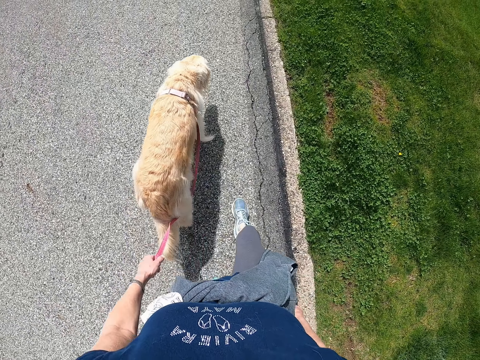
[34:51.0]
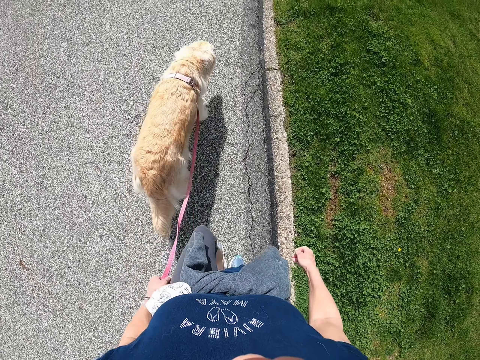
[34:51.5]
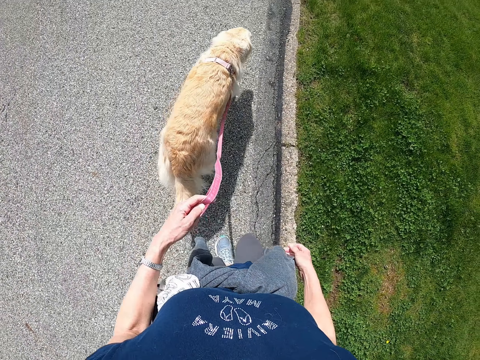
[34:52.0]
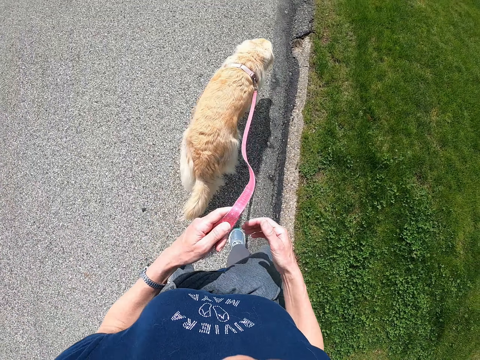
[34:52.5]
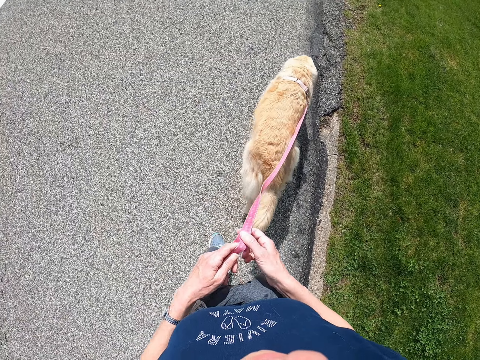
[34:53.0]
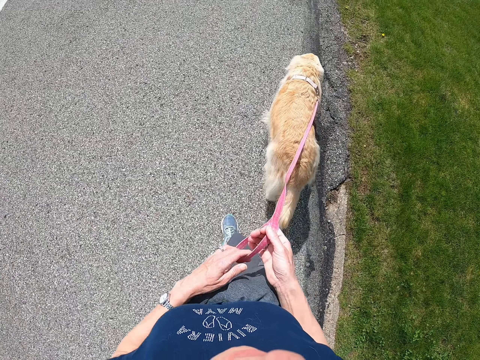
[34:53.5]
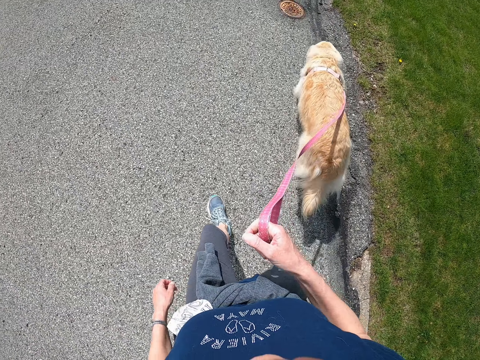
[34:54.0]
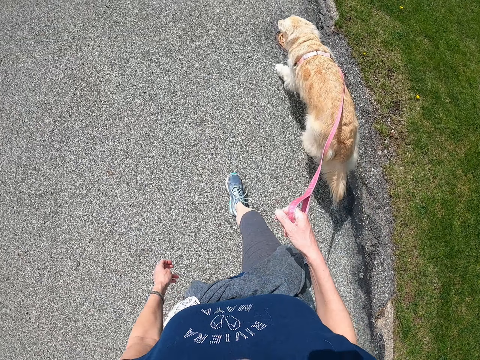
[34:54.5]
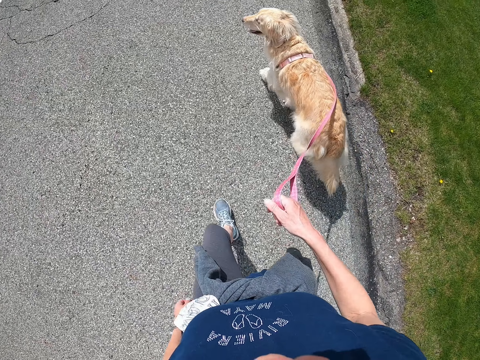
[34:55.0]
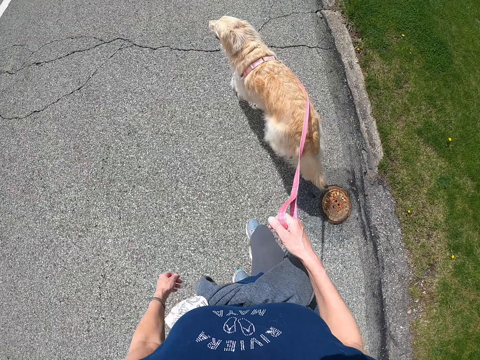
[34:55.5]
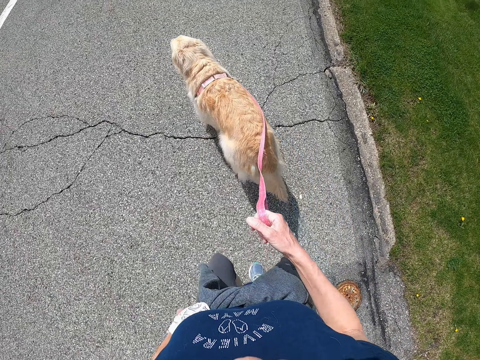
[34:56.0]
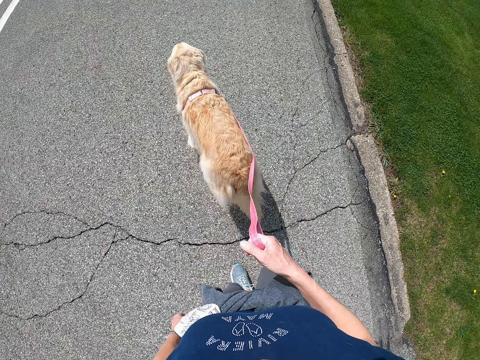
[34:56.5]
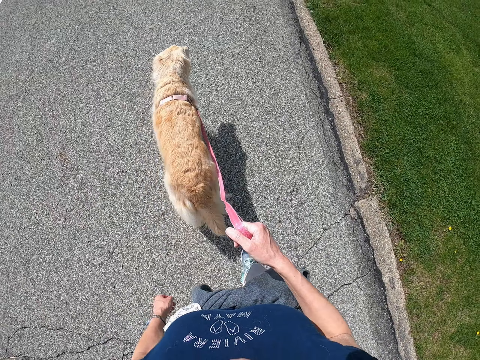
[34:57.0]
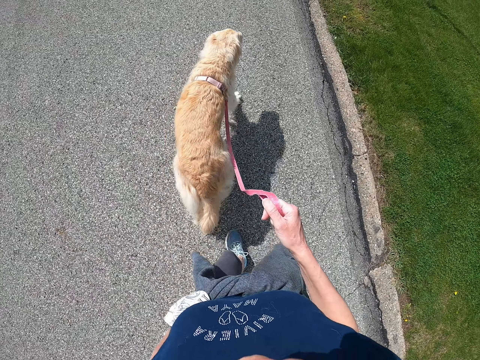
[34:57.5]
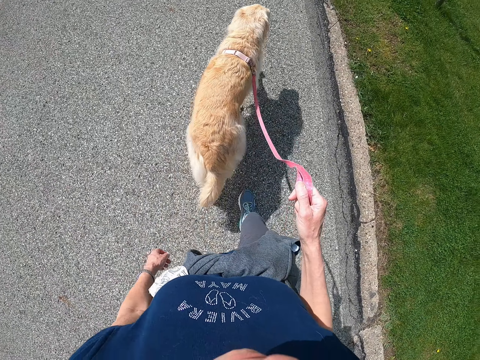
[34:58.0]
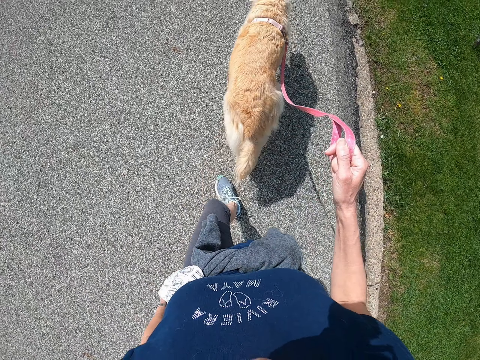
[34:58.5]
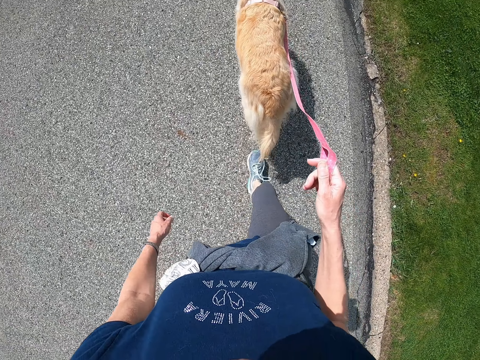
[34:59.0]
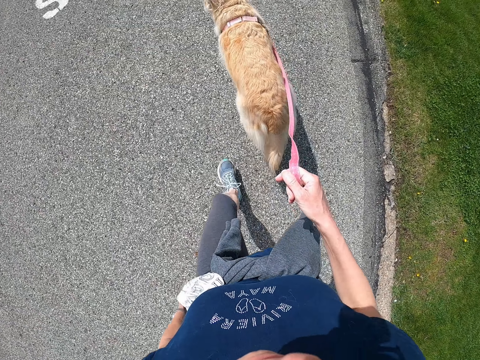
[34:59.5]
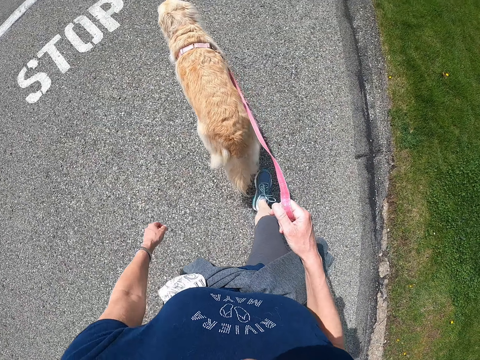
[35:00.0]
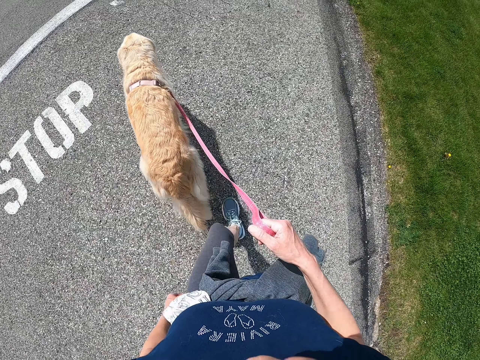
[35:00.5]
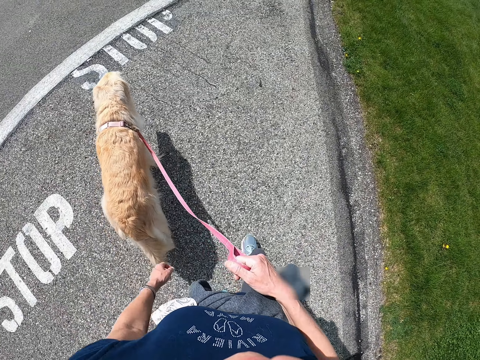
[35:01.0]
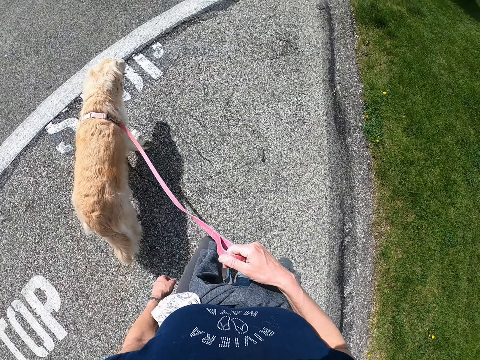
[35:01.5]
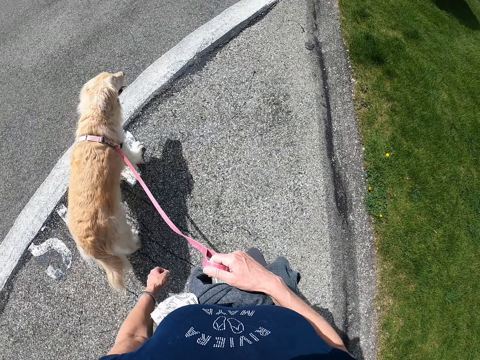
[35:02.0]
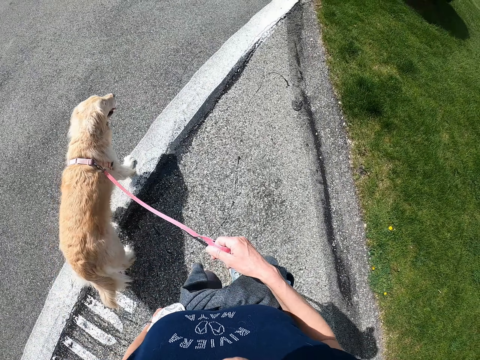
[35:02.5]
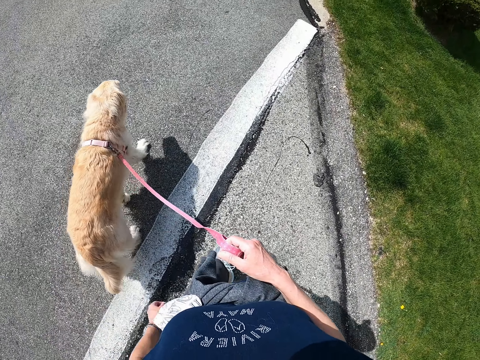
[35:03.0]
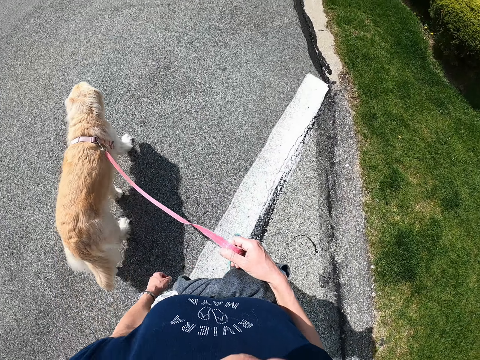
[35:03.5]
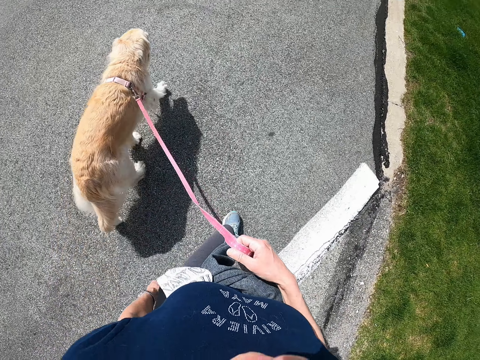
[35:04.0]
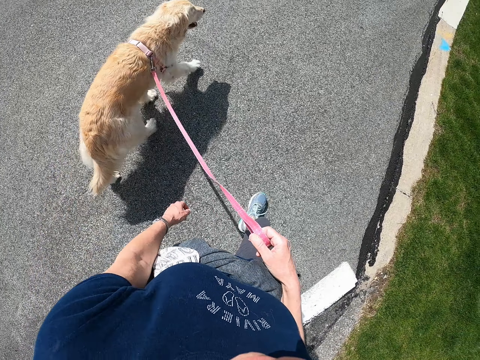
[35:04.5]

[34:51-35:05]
The camera wearer holds the leash with both her hands. She transfers the dog leash to her right hand. She walks the dog. She walks the dog on the road.

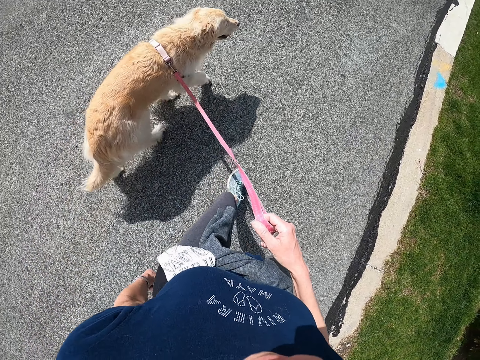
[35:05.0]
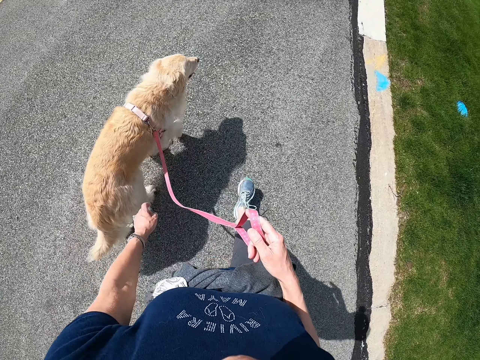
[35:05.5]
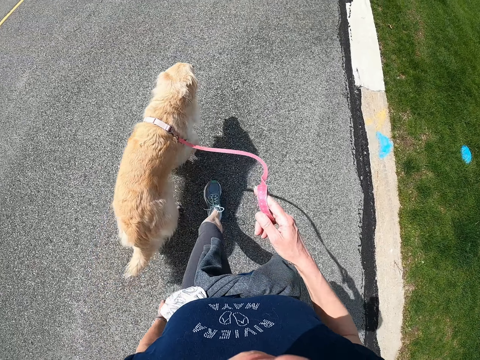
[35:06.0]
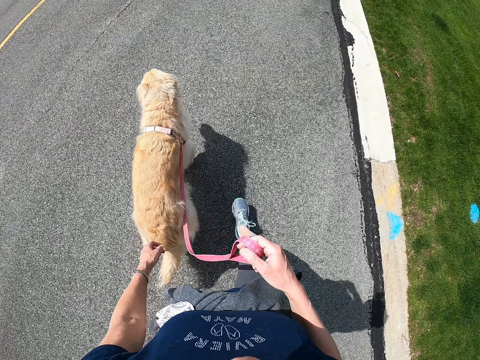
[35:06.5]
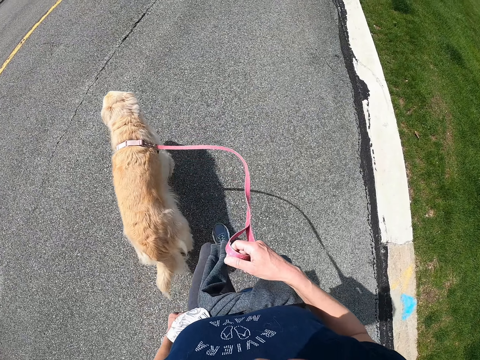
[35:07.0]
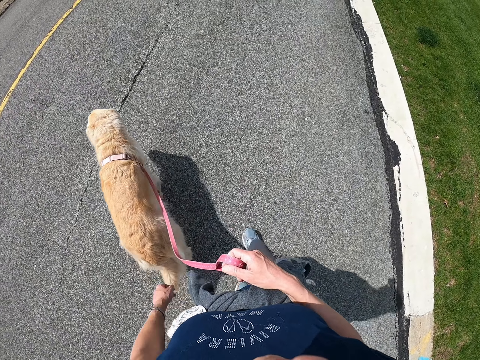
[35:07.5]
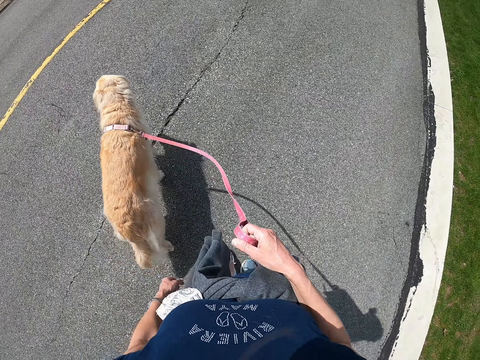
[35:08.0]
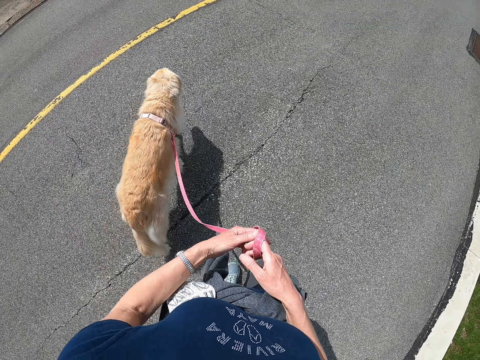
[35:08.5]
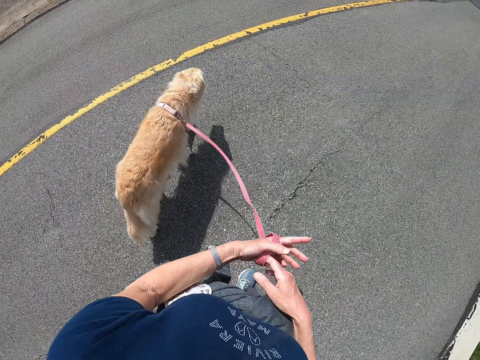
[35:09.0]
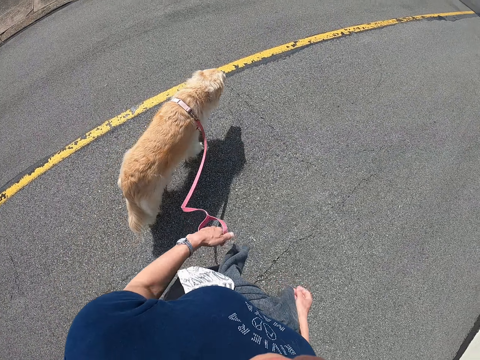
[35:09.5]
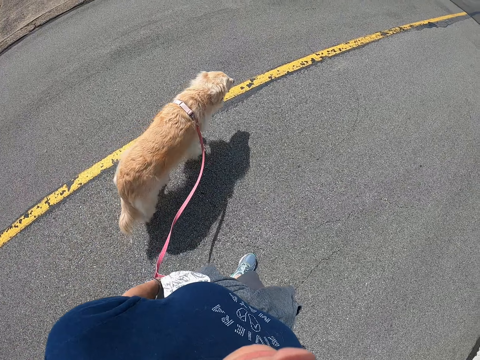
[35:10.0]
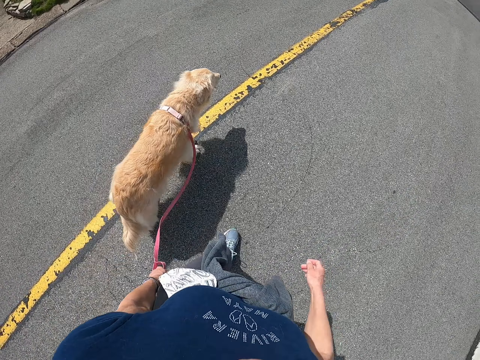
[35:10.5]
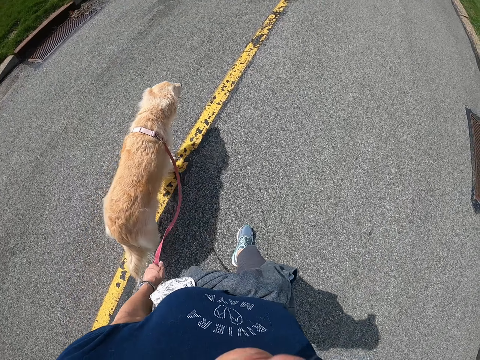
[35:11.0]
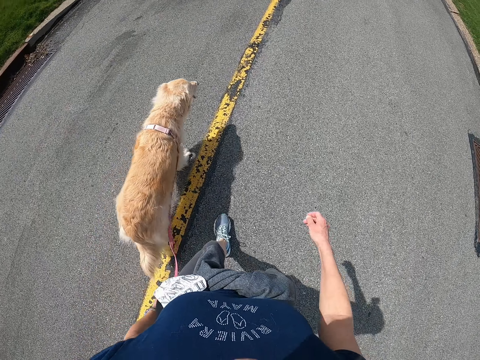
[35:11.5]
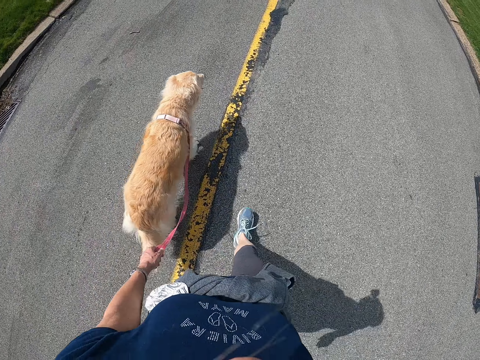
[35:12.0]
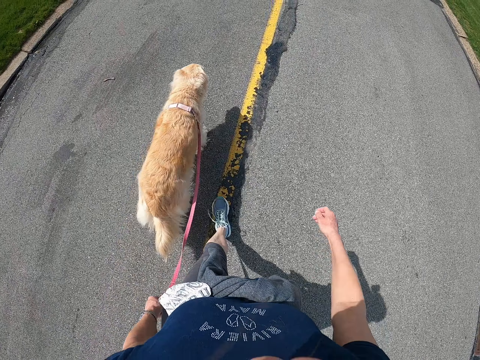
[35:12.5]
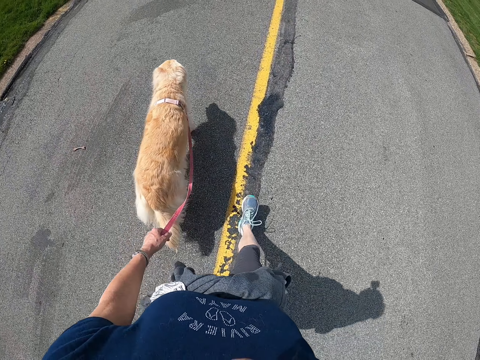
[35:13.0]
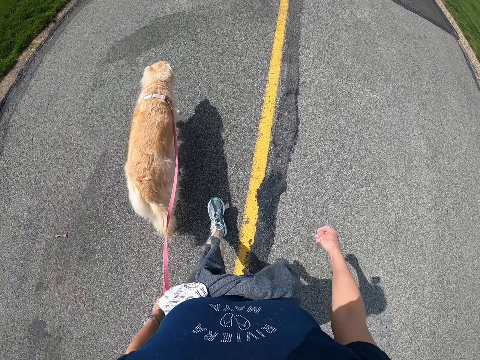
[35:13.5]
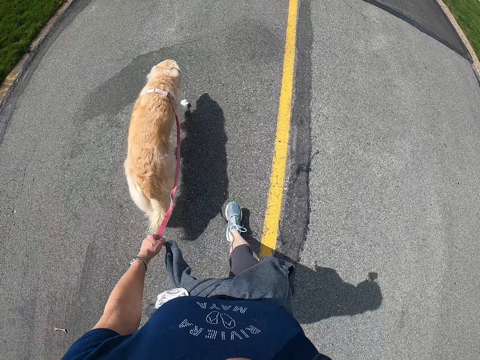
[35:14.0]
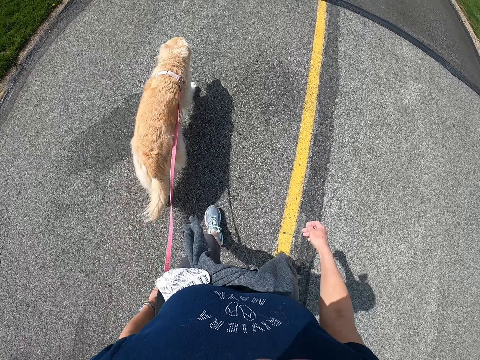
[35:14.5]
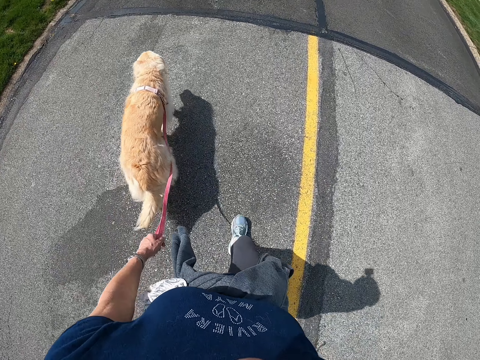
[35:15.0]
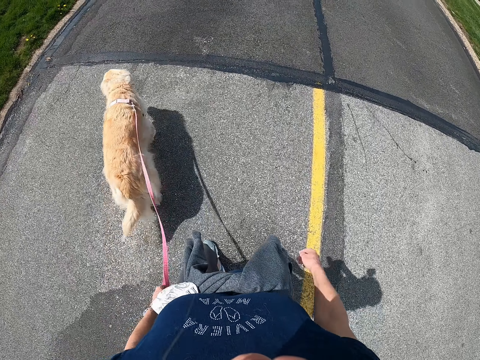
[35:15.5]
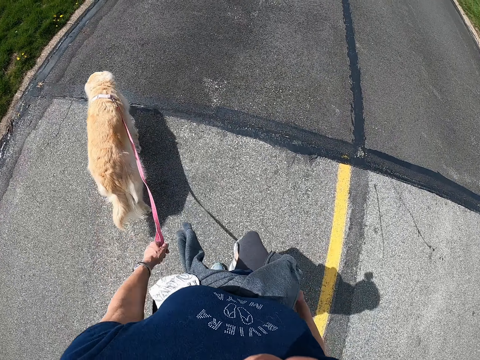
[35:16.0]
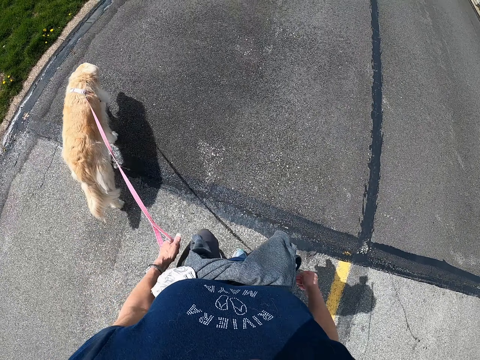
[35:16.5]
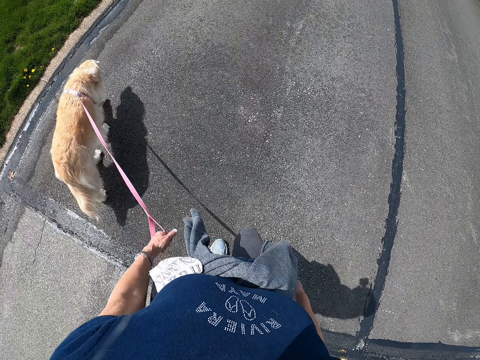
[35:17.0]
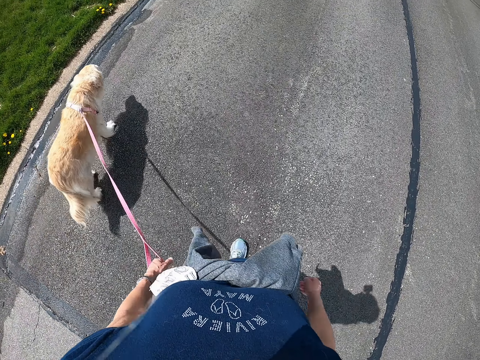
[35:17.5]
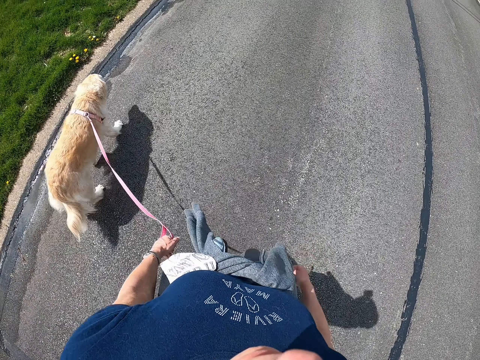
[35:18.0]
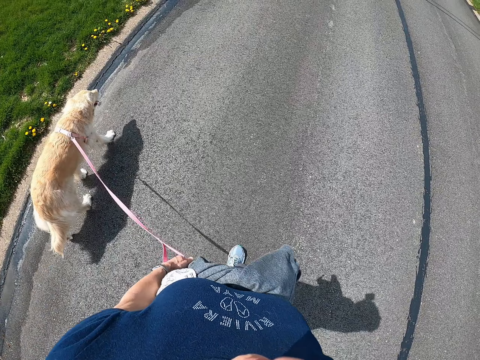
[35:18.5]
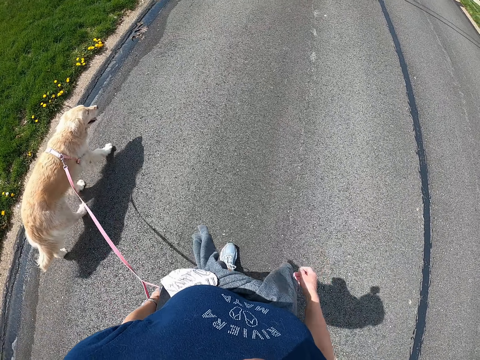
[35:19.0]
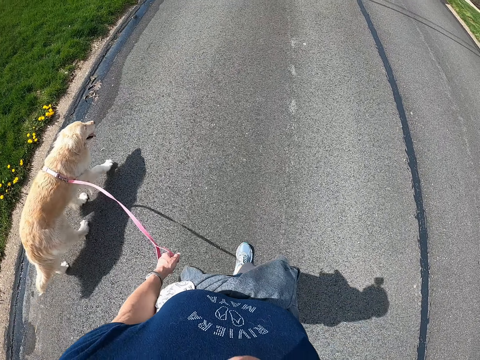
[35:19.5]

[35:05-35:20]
The camera wearer transfers the dog leash to her left hand. She walks the dog. She walks the dog along the road.
